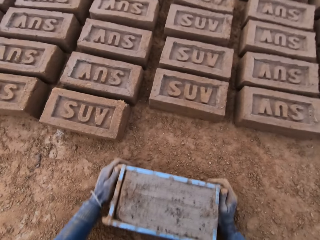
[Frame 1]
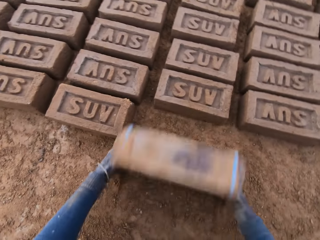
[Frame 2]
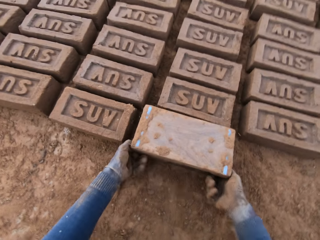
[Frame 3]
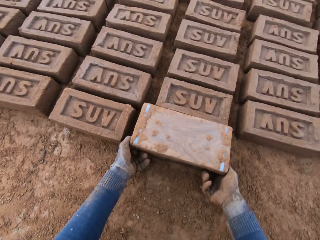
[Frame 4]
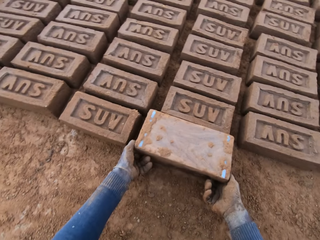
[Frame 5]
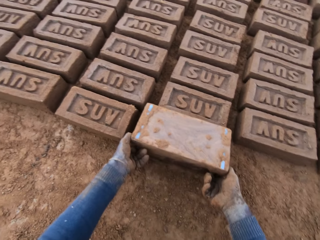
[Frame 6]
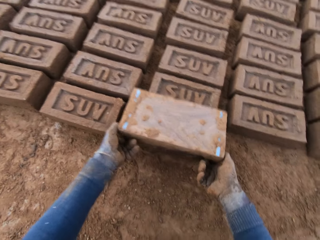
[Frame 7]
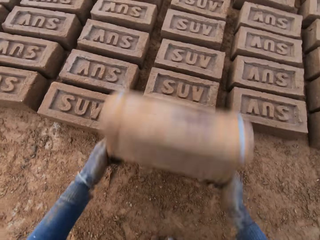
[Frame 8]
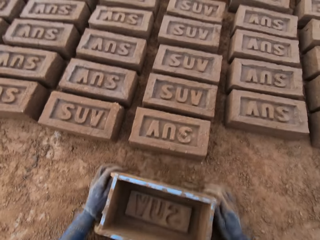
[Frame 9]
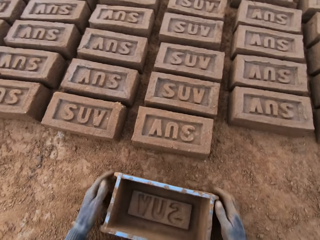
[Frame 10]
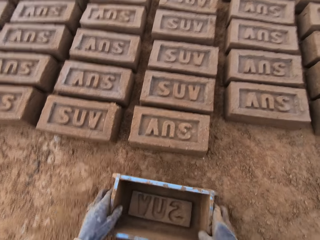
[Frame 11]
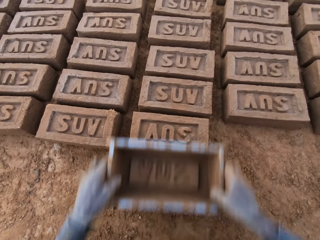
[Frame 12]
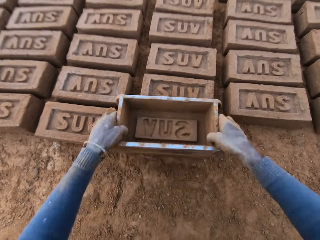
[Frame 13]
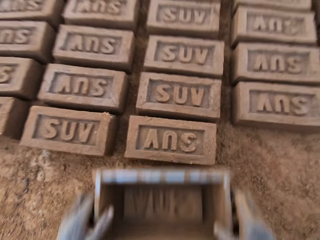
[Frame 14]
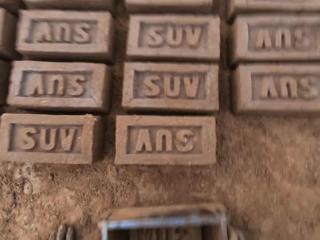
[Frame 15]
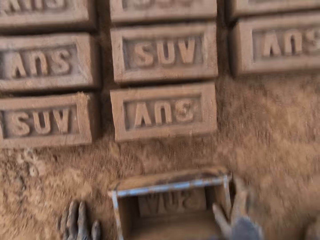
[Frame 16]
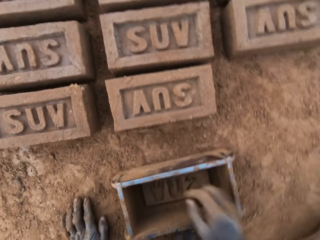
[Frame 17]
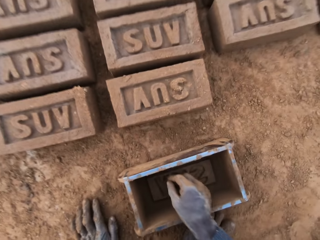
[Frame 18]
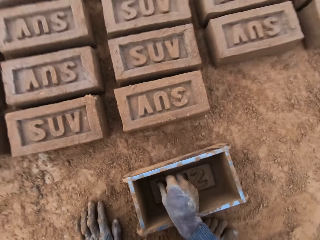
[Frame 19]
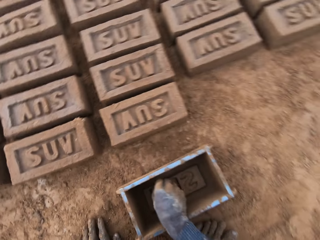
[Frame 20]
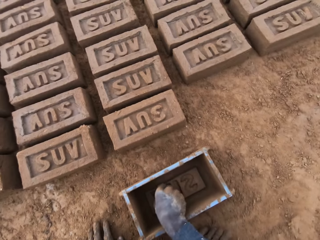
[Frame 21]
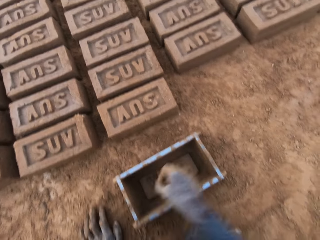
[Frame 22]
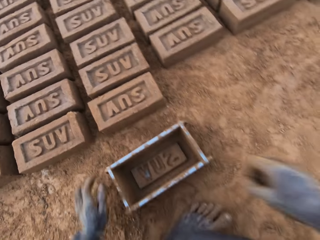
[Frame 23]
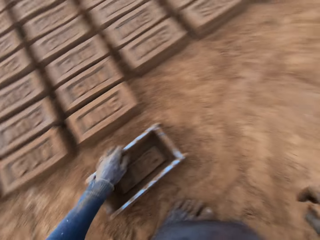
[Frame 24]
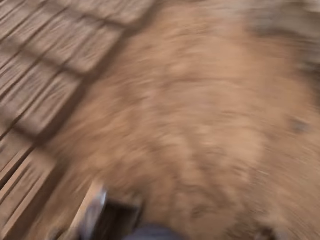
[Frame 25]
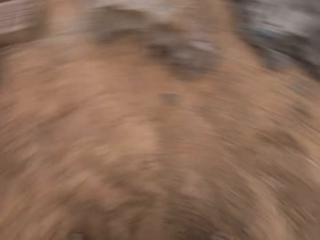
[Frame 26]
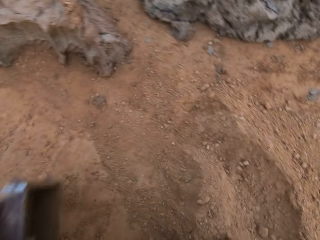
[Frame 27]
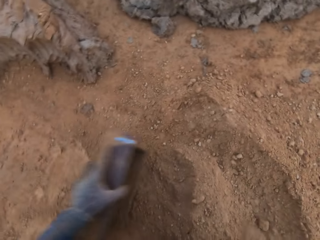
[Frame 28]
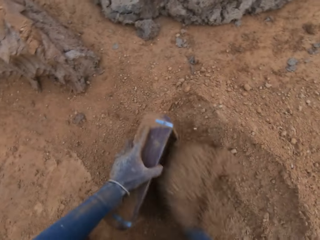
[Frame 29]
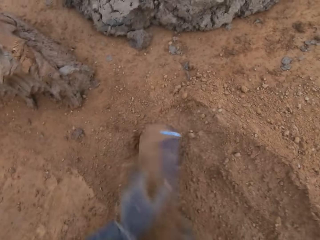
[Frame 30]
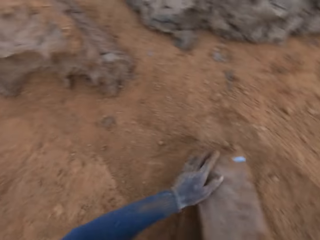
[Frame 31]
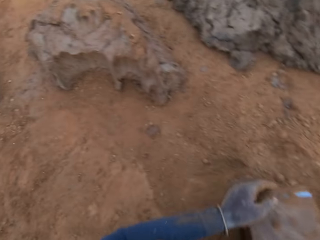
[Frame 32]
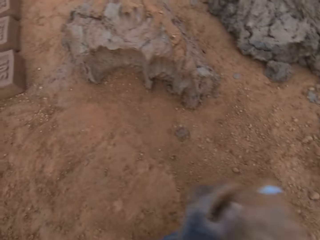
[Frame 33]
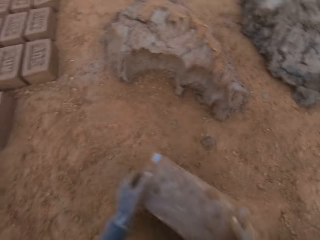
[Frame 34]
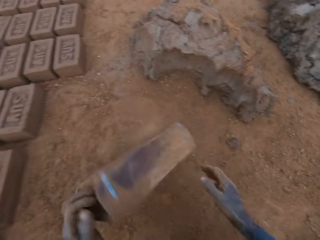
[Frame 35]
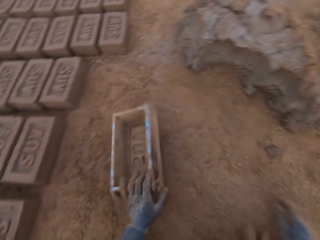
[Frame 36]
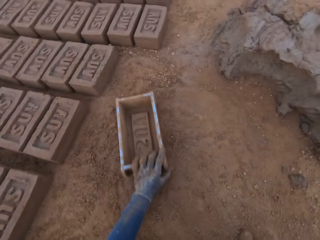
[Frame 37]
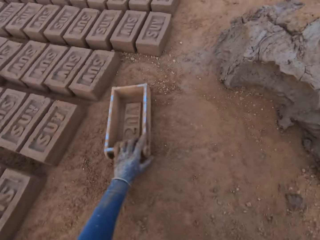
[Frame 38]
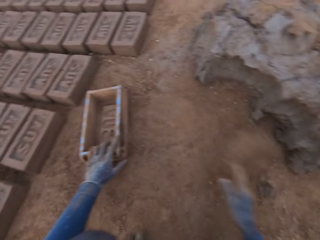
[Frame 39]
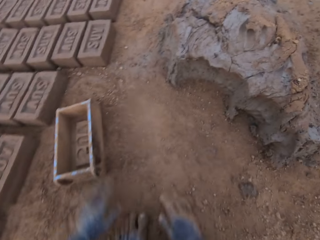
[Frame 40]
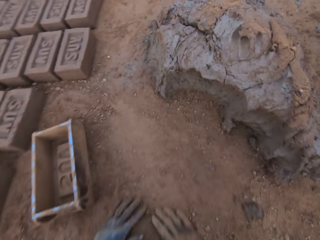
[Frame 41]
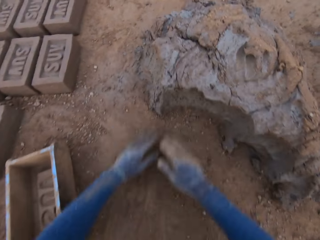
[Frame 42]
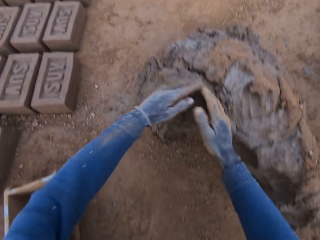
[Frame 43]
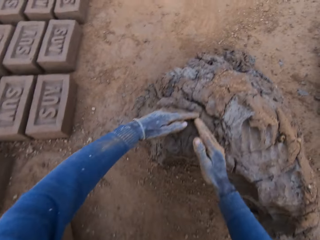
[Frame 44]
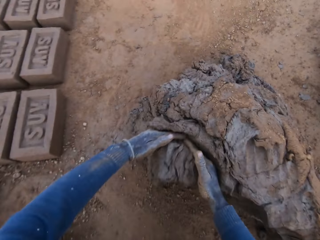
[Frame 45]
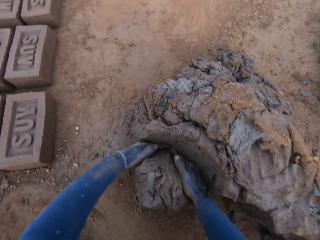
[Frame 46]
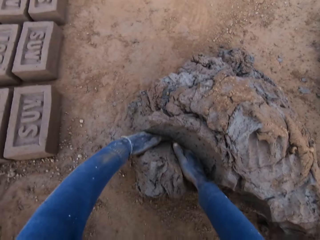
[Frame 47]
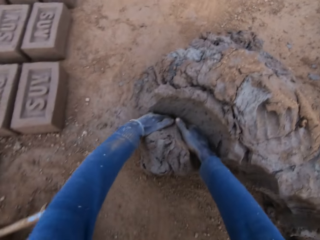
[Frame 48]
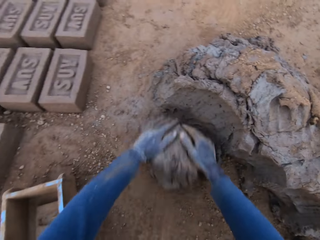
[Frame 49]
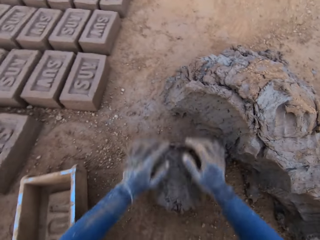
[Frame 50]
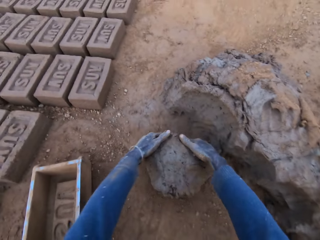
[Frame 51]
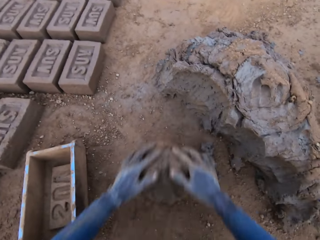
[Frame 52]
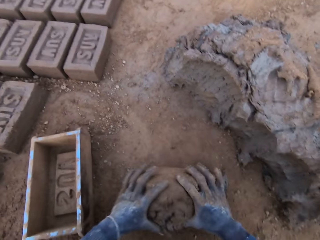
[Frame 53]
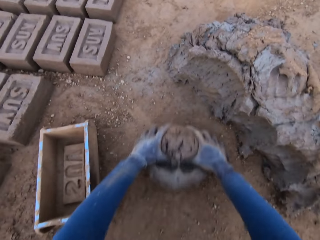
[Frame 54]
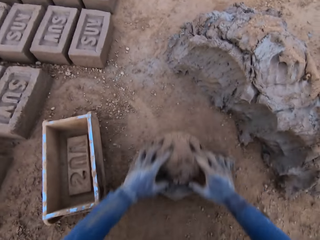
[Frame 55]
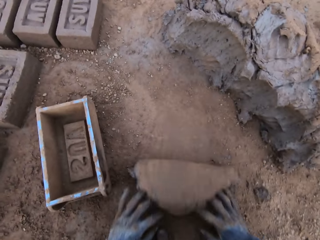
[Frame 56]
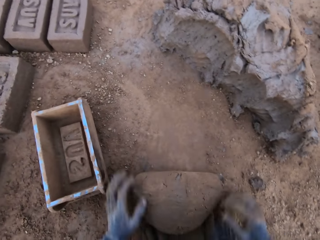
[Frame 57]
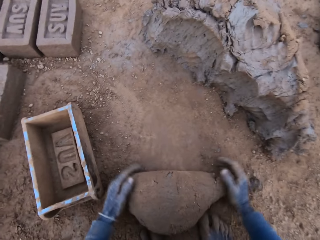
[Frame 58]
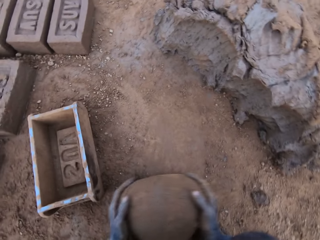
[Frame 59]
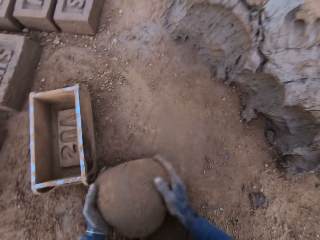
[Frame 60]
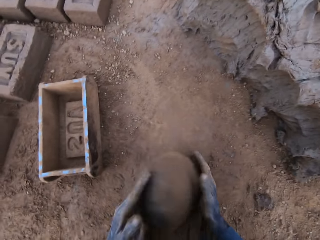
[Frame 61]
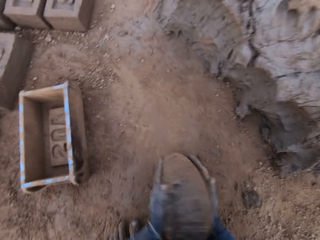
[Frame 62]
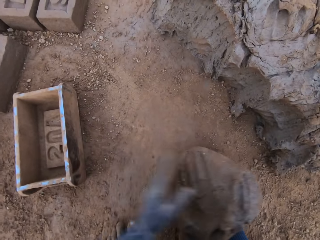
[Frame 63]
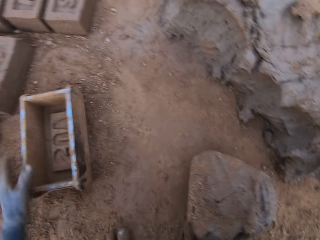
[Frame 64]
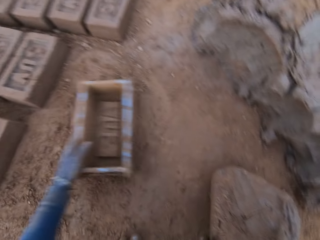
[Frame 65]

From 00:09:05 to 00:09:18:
The camera wearer places the brick pan or brick mold on the ground. He flips the brick mold upside down. He removes the brick mold from the brick. He places the brick pan on the ground. He touches the brick with the brick mold. He lifts the brick pan. He places the brick pan on the ground. He removes dirt from the brick mold with his right hand. He moves the brick mold to the sandy part. He turns to the right. He dries the brick mold with sand. He puts sand in the brick pan. He turns the brick pan. He hits the brick pan on the ground. He puts the brick mold on the ground. He slides his hands on the ground. He spreads sand on the ground. He cuts out mortar or clay from the heap of mortar with his hands. He molds the mortar on the ground. He rolls the clay down.

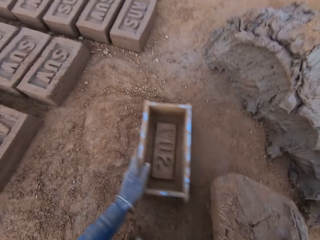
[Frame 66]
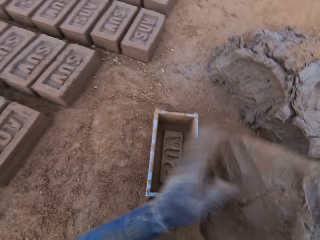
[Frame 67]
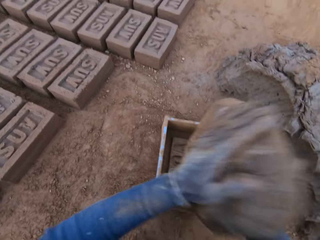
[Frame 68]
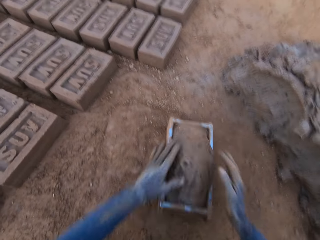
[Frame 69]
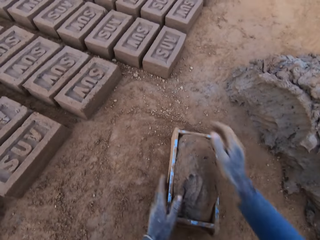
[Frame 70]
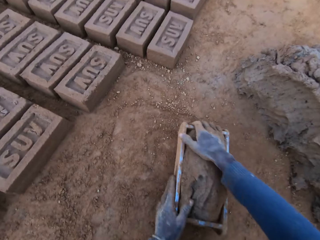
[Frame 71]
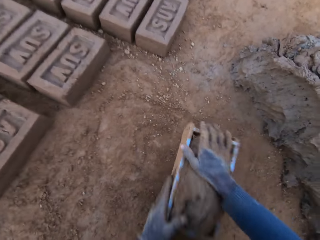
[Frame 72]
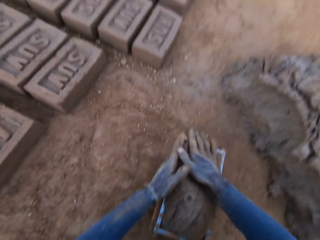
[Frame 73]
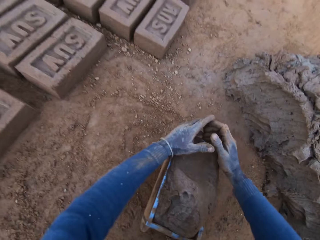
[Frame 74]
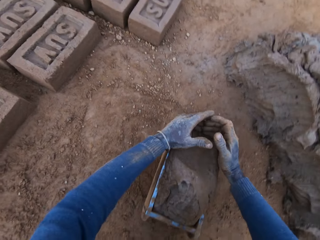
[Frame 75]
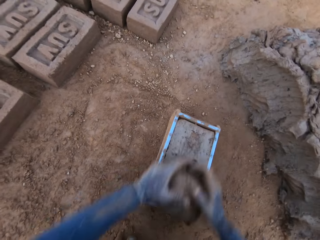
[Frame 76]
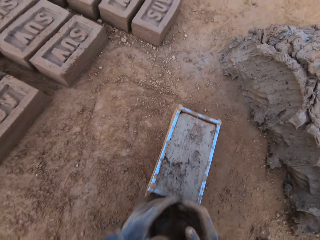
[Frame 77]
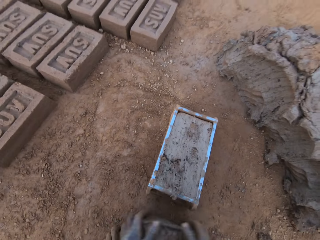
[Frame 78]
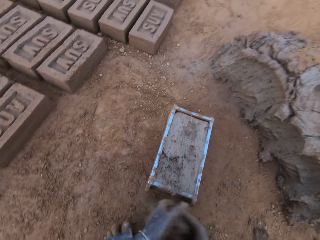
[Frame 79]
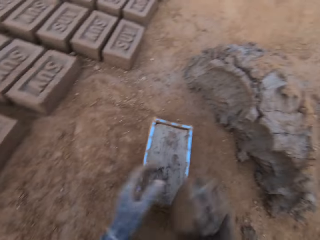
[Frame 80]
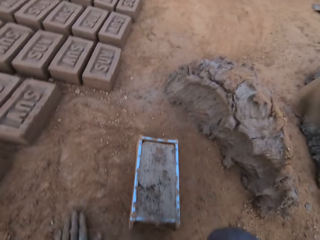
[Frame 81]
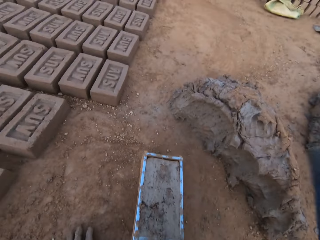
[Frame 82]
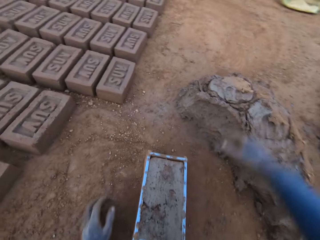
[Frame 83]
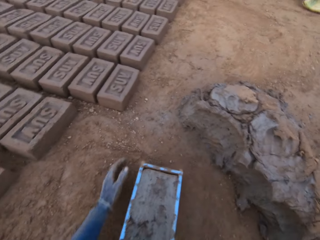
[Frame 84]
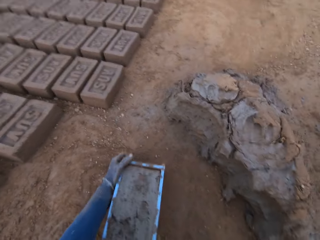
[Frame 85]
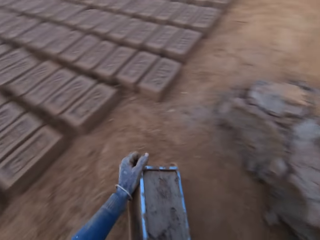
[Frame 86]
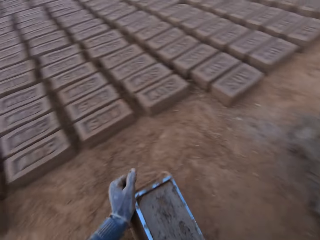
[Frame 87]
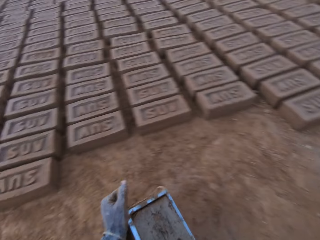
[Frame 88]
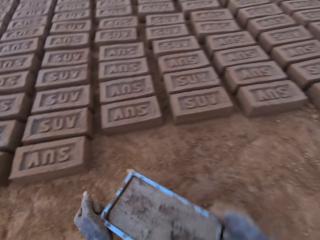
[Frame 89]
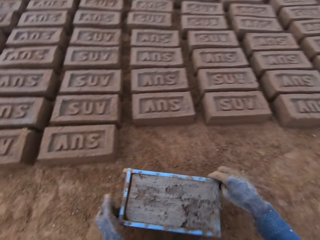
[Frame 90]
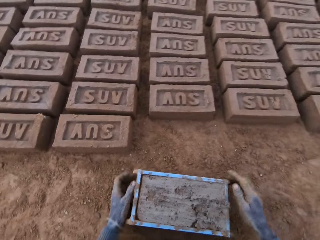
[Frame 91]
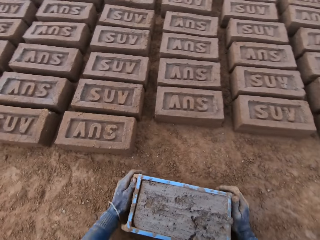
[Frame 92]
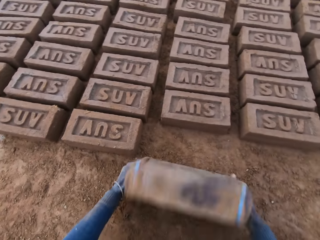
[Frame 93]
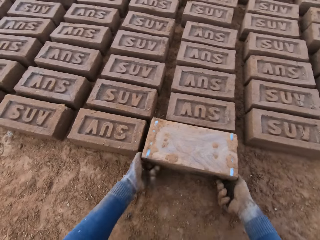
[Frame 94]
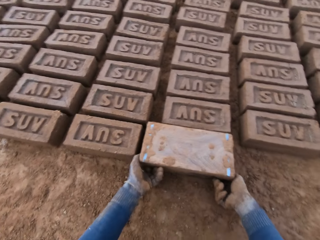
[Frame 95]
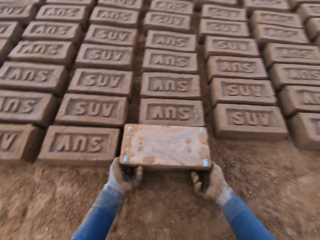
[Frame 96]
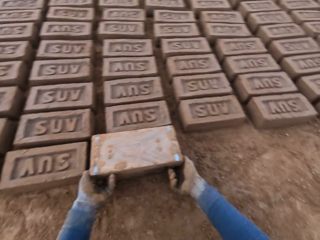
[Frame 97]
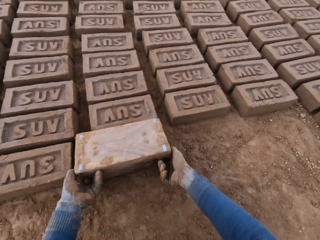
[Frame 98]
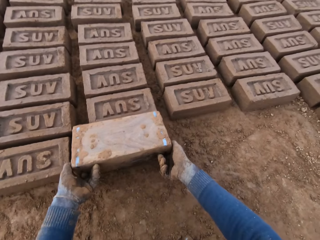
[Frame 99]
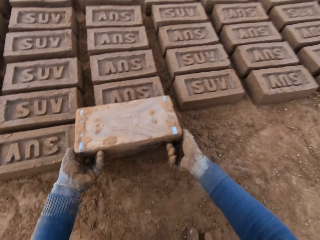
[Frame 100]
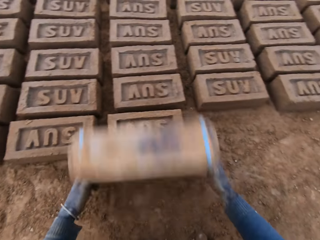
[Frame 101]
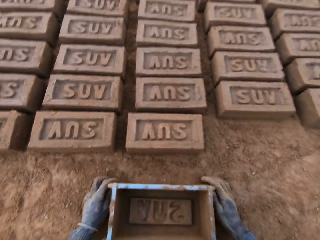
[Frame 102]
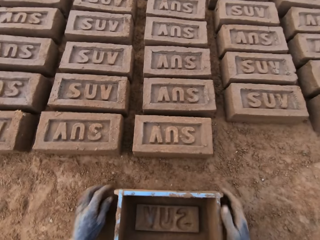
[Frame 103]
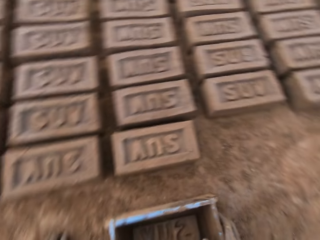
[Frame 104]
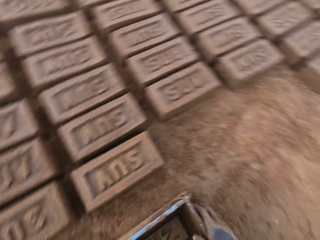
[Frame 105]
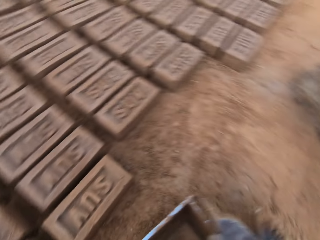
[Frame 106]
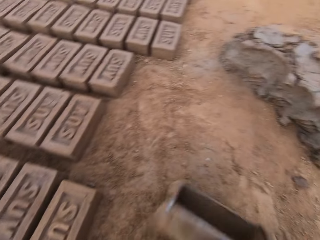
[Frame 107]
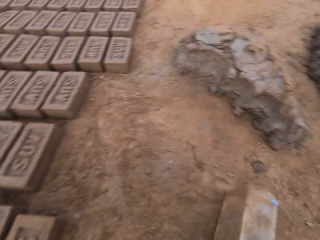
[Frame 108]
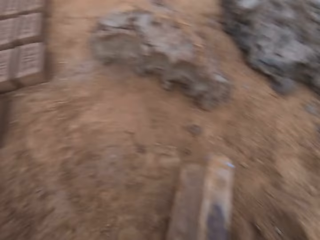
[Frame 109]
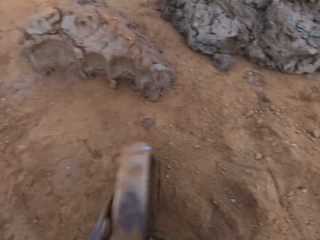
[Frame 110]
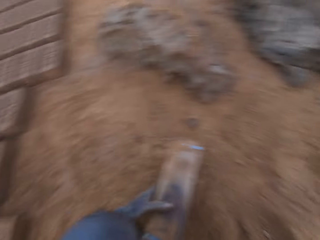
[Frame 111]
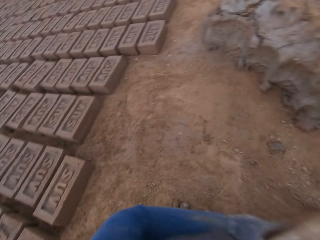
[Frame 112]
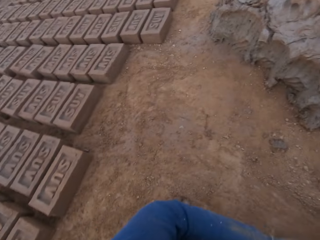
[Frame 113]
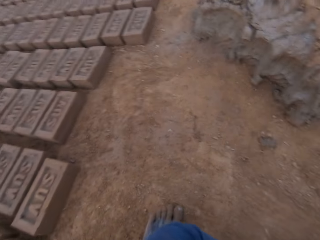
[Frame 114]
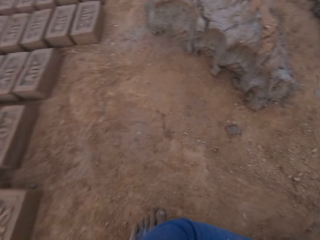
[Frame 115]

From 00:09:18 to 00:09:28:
The camera wearer adjusts the brick mold or container with his left hand. He loads the mortar or clay into the brick mold. He holds the container. He scrapes mortar from the brick mold with his hands. He holds clay. He drops the mortar in his hand on the heap of mortar. He moves the brick mold closer to the bricks aligned on the ground. He flips the brick mold upside down. He removes the brick mold from the brick. He moves the brick mold to the sandy part. He puts the container down. He puts sand in the container. He dries the brick mold with sand.
